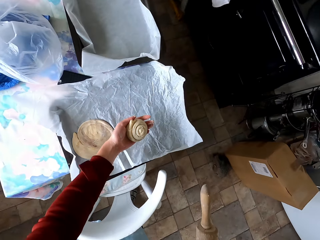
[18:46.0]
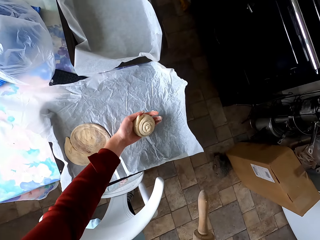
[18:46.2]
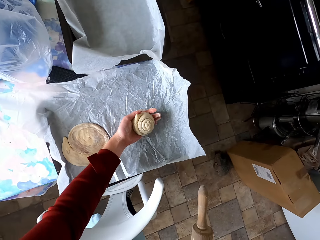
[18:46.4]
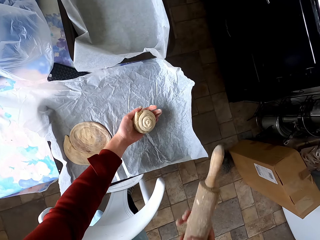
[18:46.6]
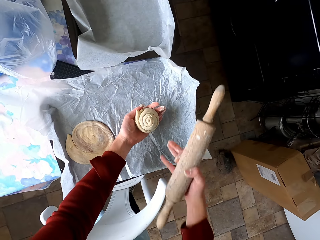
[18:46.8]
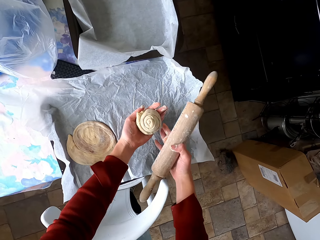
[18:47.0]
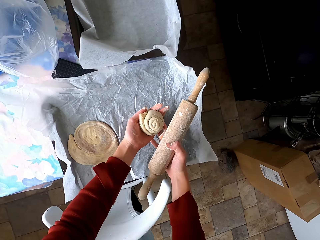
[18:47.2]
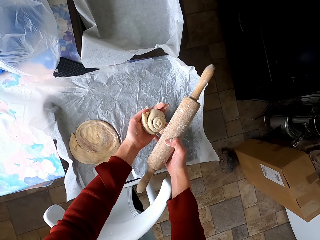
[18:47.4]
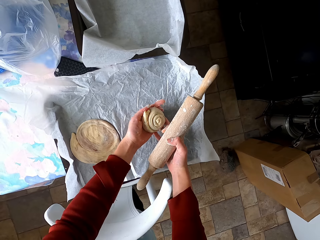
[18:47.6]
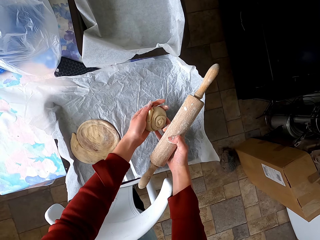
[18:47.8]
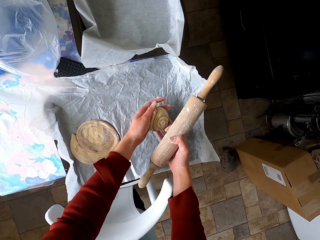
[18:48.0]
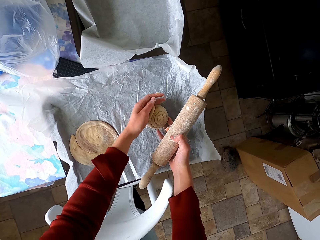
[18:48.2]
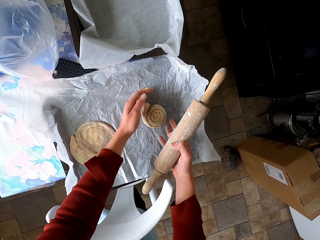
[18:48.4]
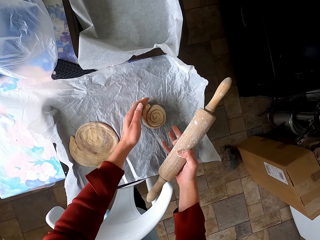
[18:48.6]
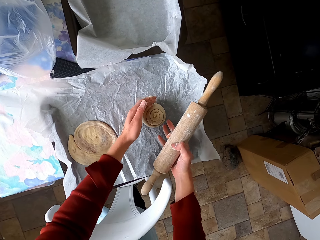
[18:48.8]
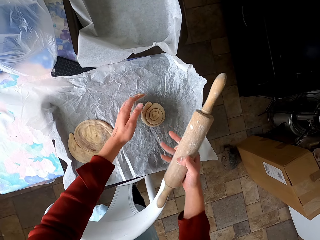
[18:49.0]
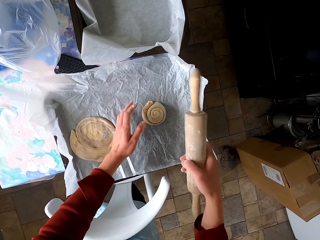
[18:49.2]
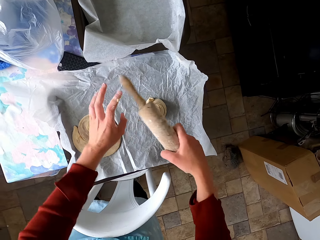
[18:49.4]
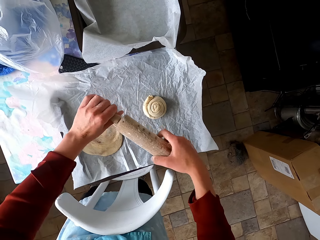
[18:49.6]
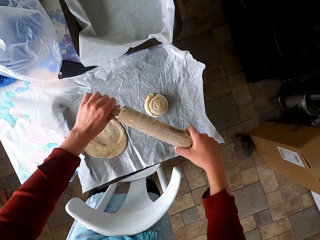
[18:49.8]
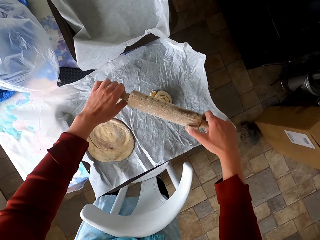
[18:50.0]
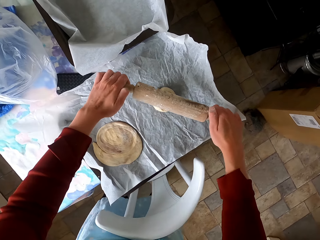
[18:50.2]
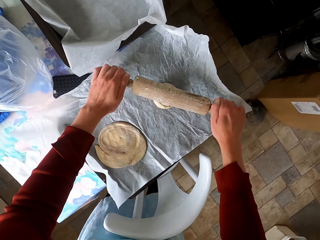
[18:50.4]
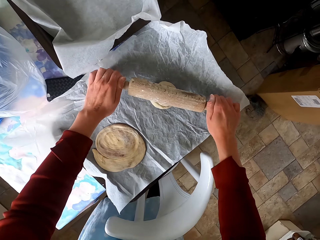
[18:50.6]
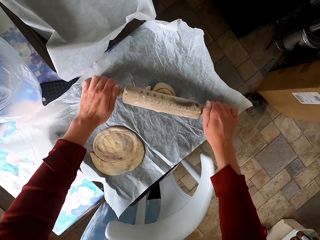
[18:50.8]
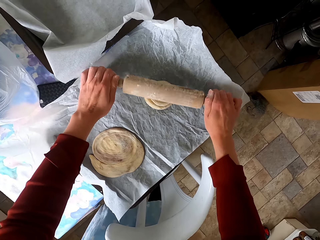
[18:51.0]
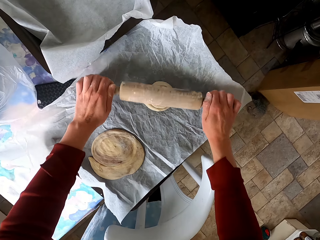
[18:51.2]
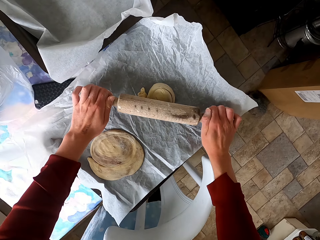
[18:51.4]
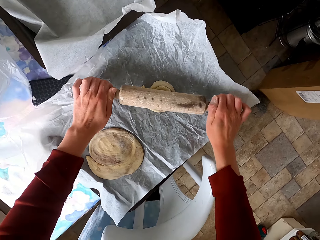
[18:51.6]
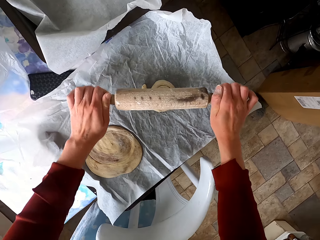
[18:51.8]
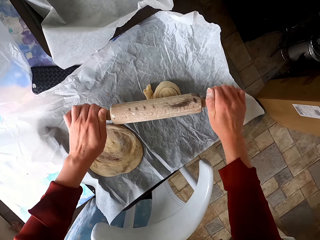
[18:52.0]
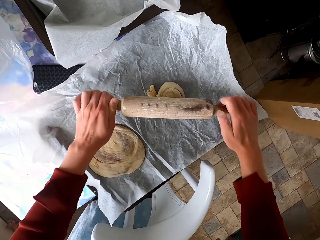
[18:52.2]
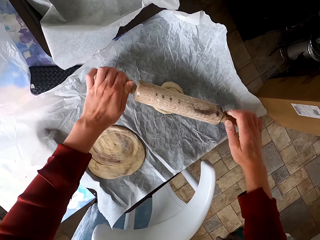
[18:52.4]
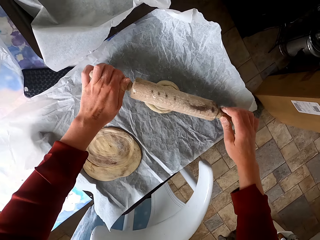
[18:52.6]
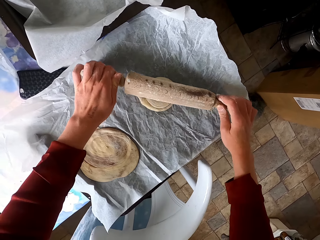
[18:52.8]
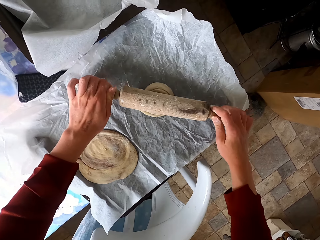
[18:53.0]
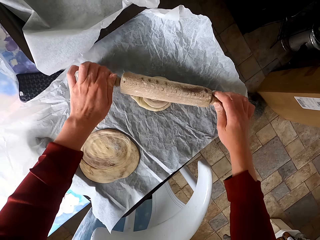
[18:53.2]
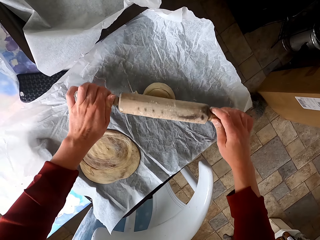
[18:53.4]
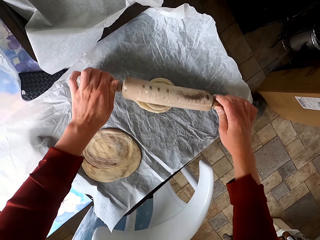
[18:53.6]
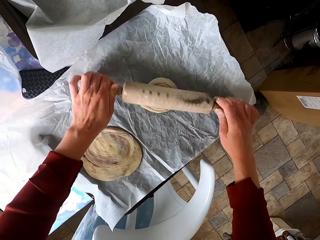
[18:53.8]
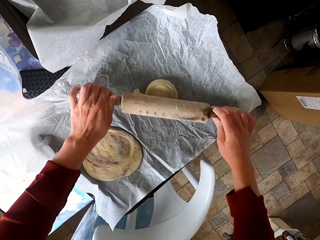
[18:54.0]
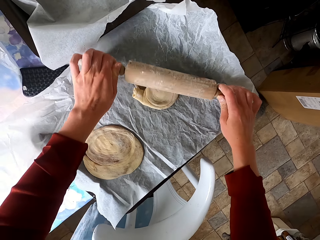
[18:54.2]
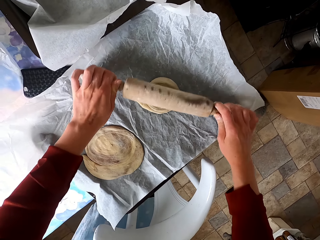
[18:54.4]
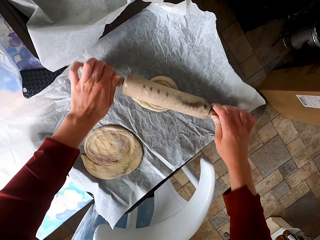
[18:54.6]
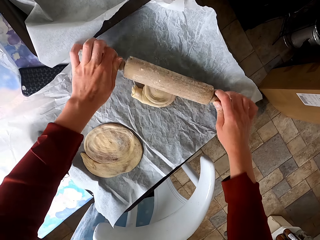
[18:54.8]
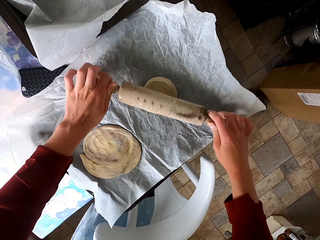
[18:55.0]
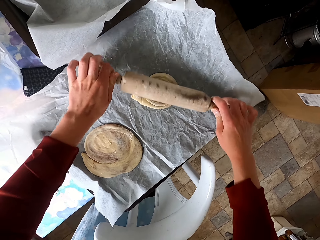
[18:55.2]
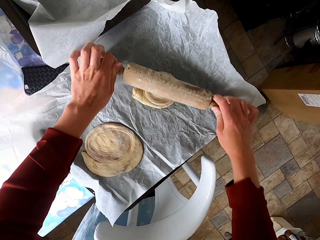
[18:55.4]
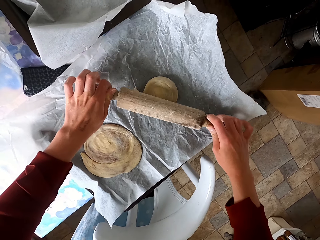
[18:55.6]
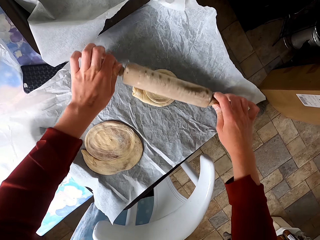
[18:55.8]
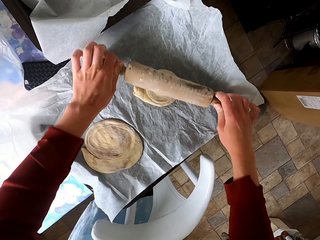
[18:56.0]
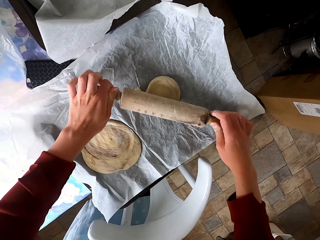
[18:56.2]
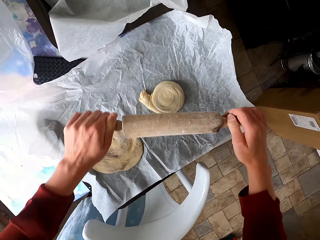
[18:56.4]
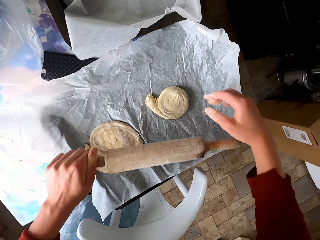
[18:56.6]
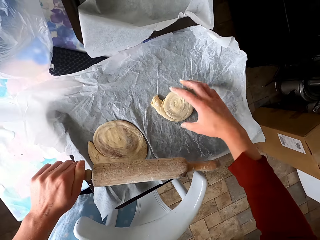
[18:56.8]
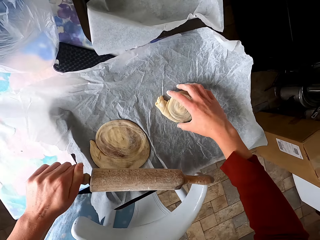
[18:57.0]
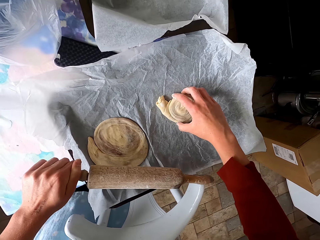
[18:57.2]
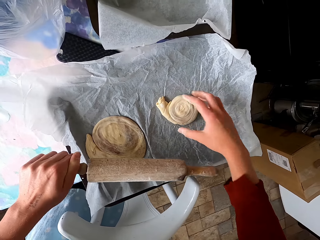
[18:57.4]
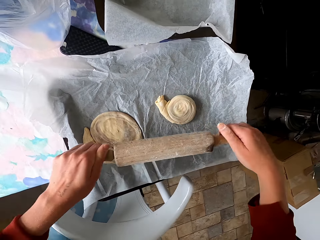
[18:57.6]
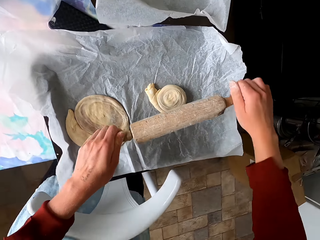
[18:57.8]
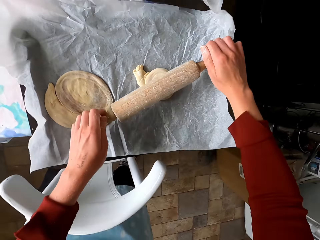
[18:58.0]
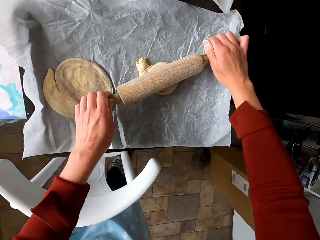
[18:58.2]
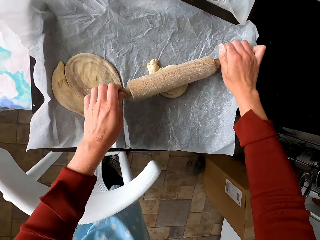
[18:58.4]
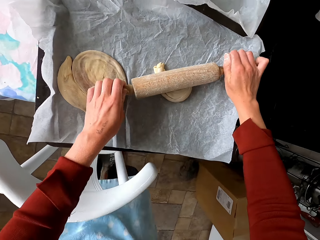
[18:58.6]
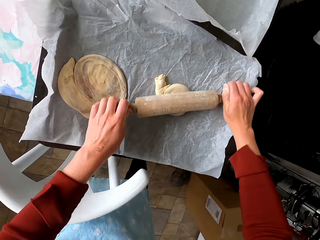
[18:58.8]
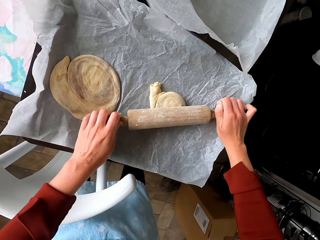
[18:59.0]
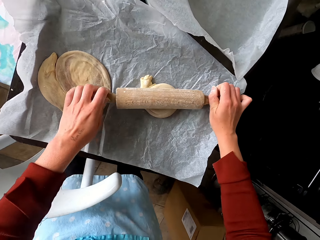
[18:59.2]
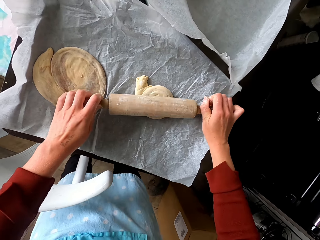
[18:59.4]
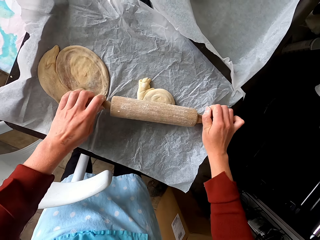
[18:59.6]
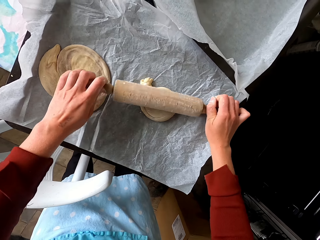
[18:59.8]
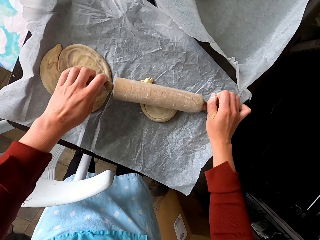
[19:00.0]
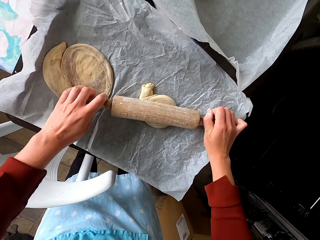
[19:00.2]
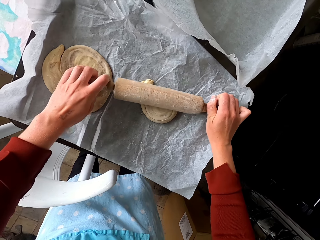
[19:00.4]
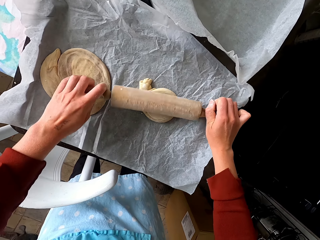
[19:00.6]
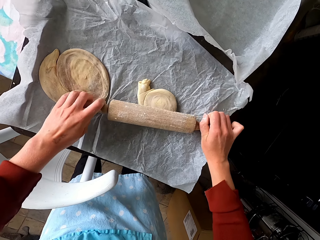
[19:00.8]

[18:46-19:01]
The camera wearer puts the dough on the tray. They flatten the dough with the dough roller. They touch the dough. They flatten the dough with the dough roller.

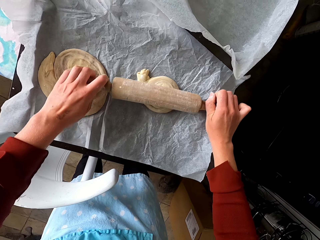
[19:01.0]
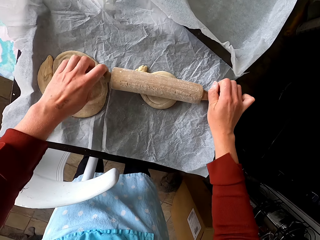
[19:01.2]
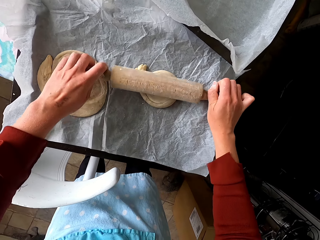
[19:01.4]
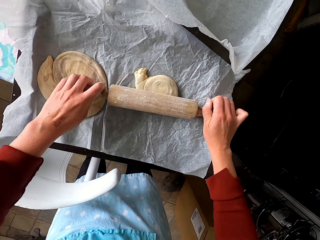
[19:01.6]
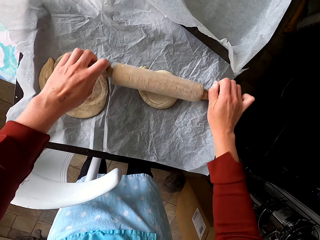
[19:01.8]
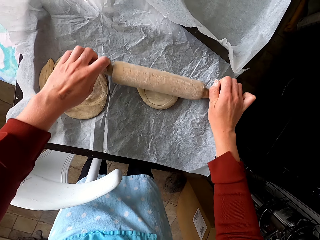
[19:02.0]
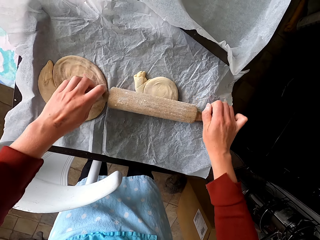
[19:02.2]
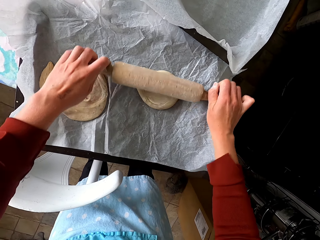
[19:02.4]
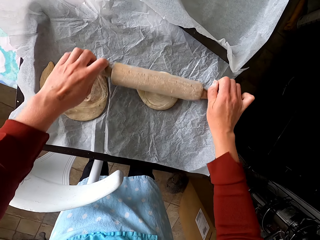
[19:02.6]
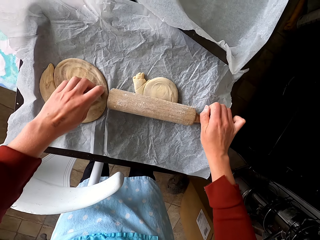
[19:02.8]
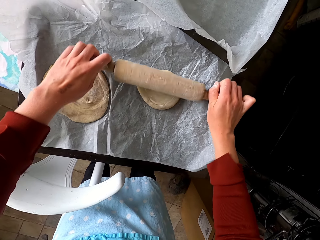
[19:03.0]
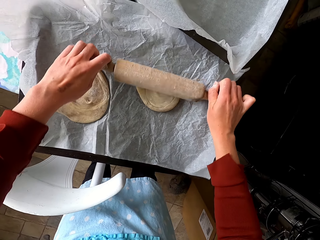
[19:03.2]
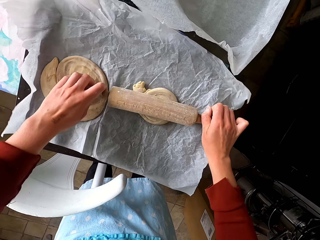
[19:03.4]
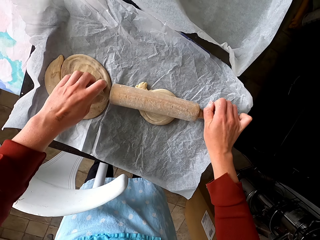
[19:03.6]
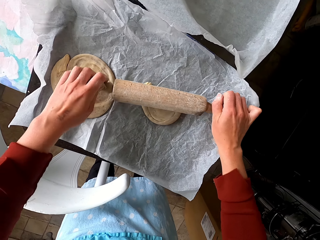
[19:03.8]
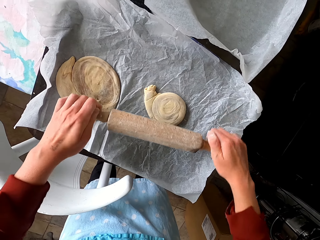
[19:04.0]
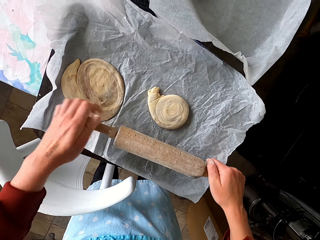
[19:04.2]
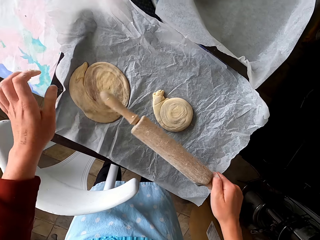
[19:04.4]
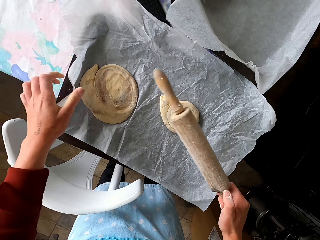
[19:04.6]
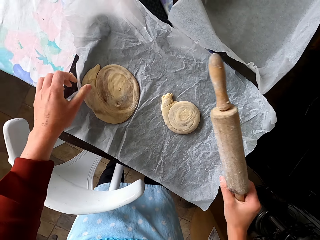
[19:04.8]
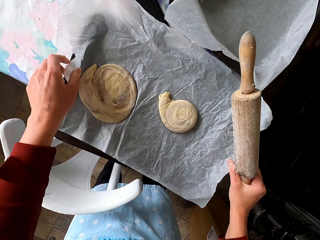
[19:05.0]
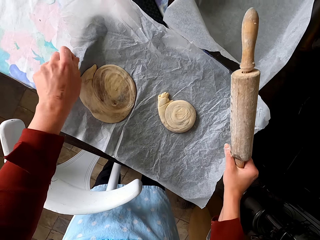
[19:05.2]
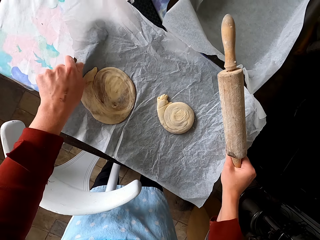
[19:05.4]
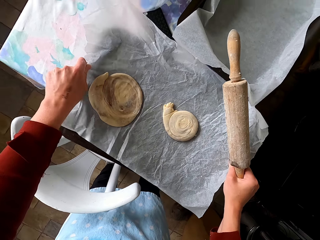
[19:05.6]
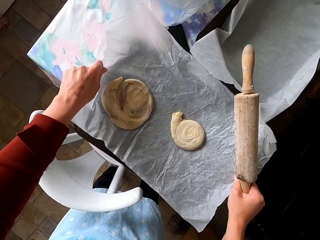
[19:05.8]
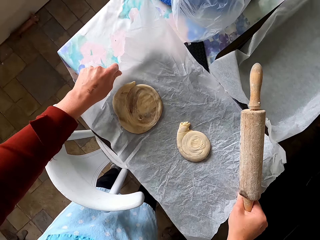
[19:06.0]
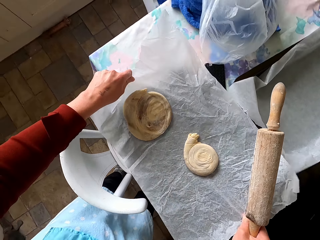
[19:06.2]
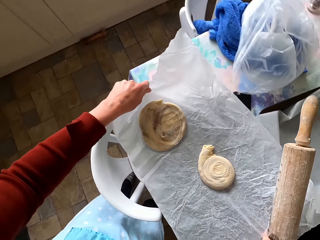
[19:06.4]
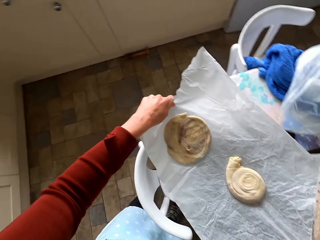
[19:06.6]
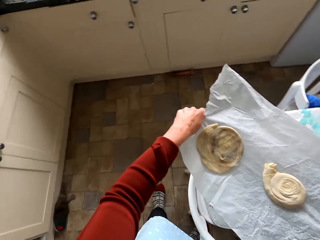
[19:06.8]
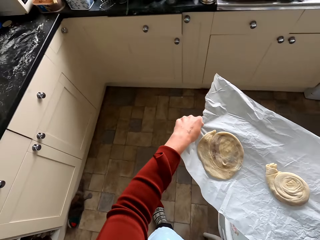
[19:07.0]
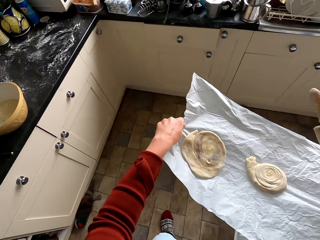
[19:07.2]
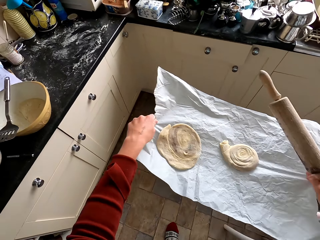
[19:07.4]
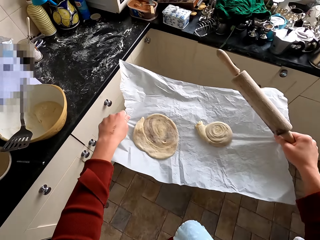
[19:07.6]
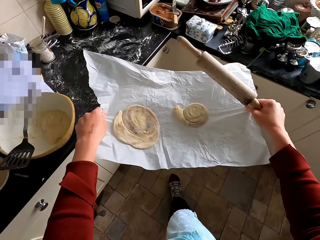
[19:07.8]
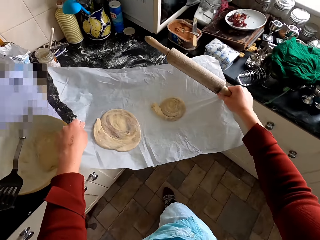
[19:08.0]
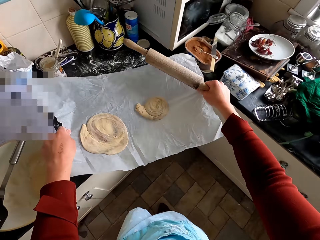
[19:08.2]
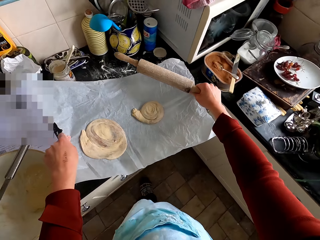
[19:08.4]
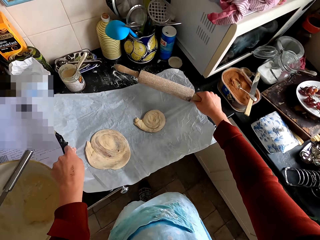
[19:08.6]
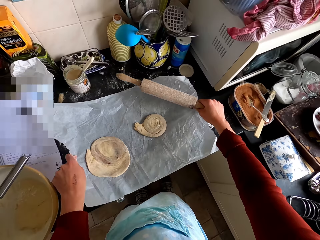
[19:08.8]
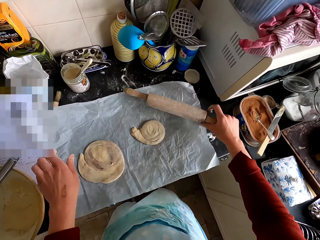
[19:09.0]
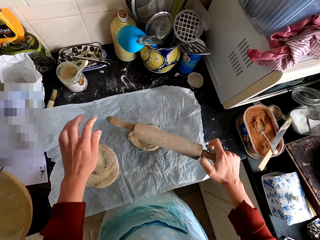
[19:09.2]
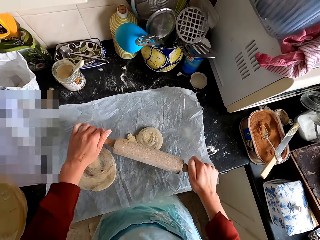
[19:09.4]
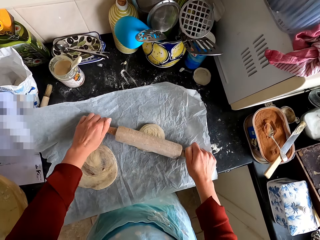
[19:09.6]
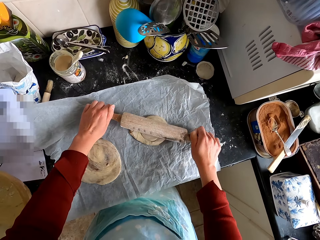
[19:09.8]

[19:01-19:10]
The camera wearer lifts the parchment paper on the tray. They walk across the kitchen. They put the paper on the counter top. They flatten the dough with the dough roller.
